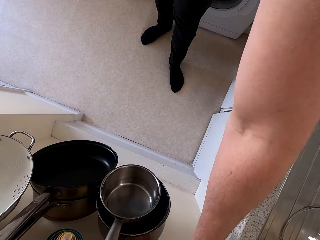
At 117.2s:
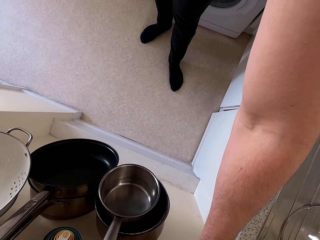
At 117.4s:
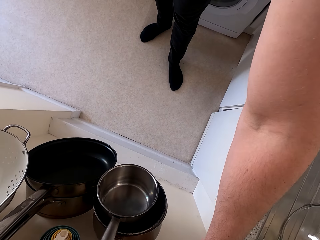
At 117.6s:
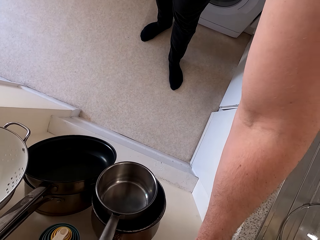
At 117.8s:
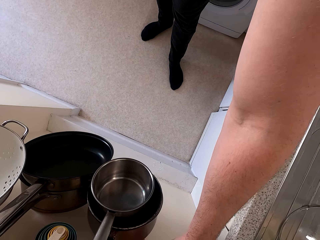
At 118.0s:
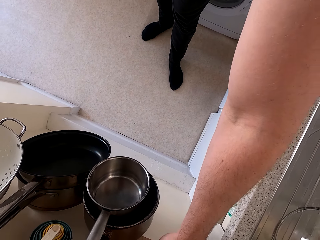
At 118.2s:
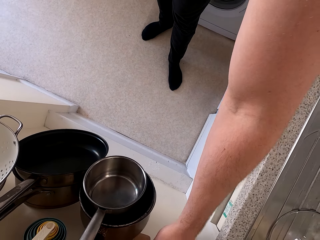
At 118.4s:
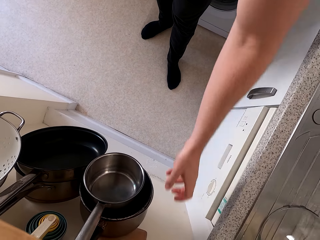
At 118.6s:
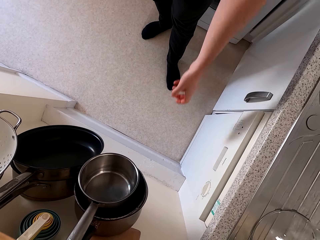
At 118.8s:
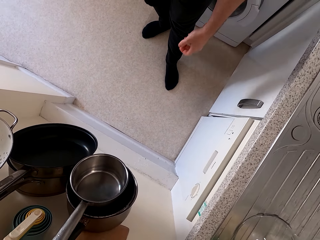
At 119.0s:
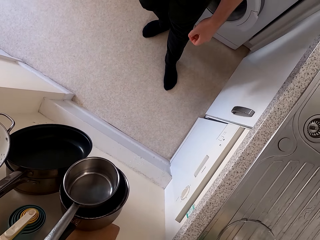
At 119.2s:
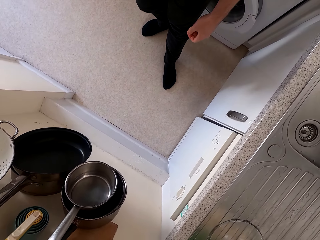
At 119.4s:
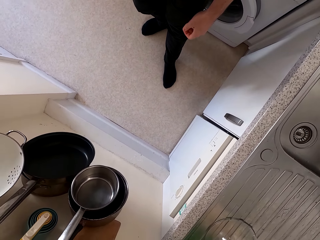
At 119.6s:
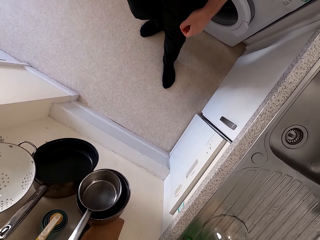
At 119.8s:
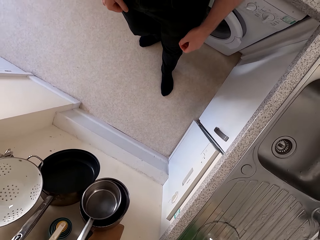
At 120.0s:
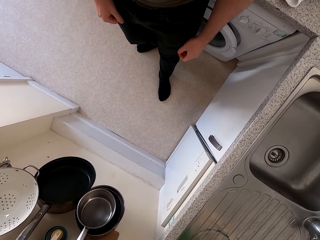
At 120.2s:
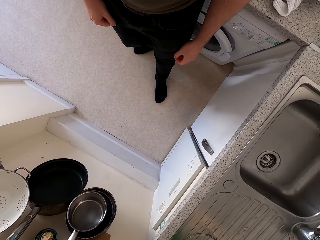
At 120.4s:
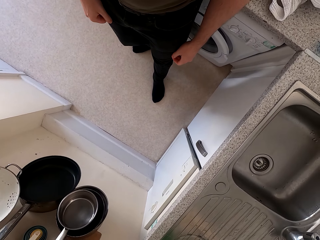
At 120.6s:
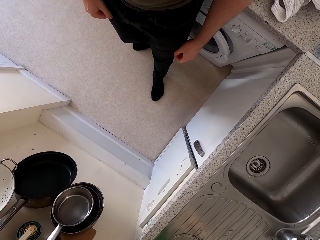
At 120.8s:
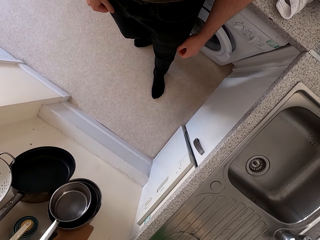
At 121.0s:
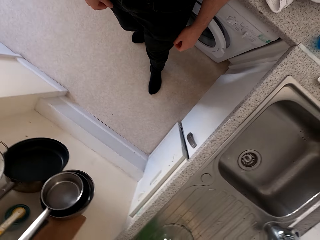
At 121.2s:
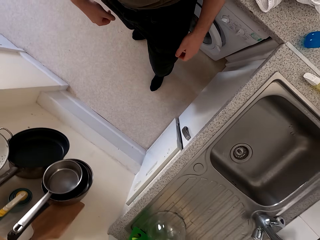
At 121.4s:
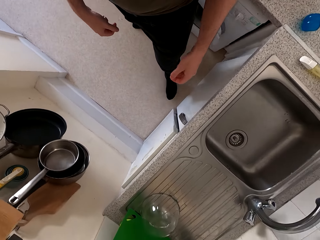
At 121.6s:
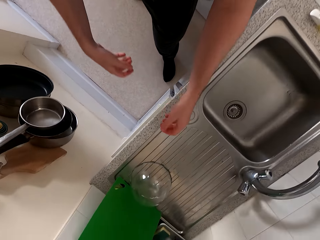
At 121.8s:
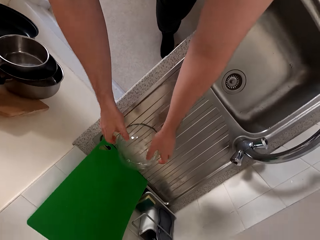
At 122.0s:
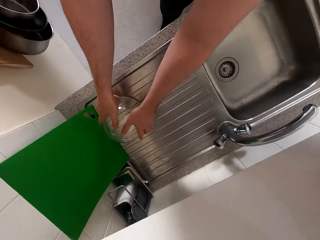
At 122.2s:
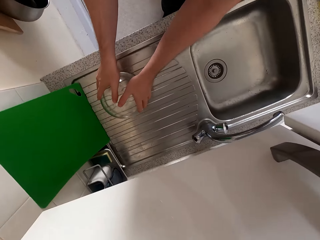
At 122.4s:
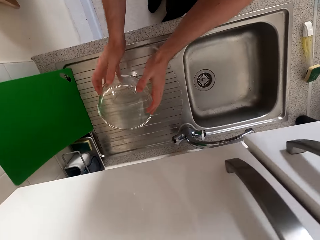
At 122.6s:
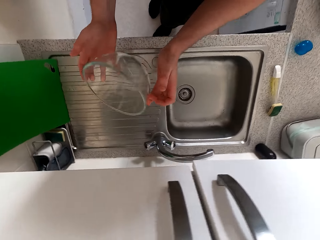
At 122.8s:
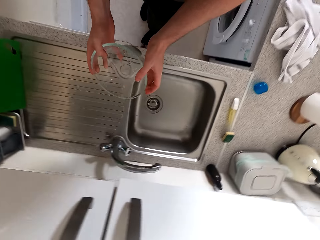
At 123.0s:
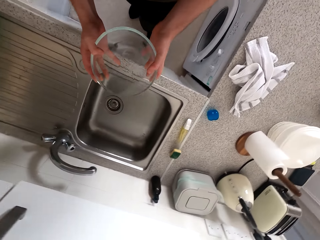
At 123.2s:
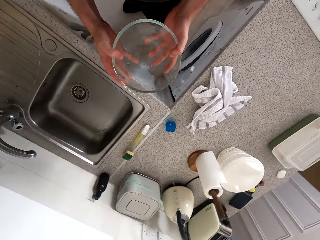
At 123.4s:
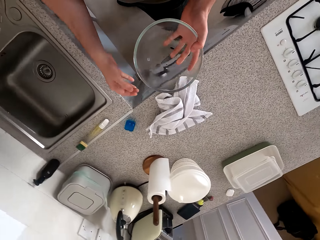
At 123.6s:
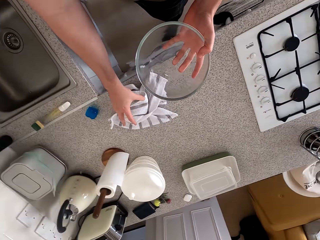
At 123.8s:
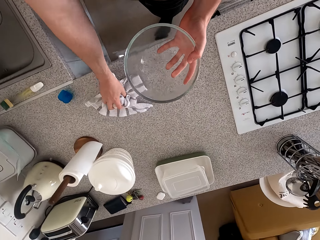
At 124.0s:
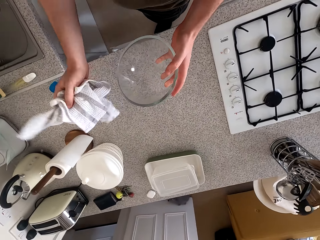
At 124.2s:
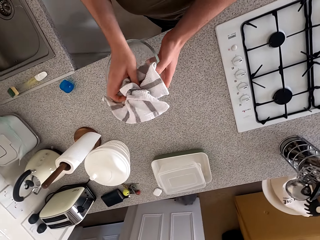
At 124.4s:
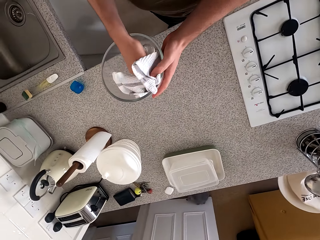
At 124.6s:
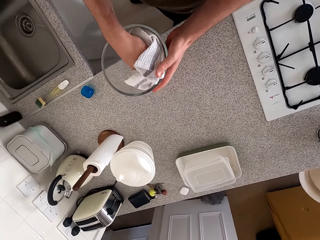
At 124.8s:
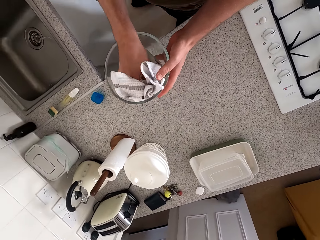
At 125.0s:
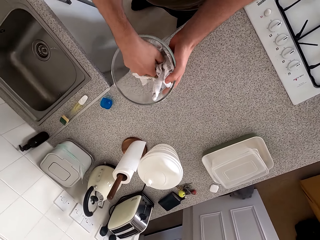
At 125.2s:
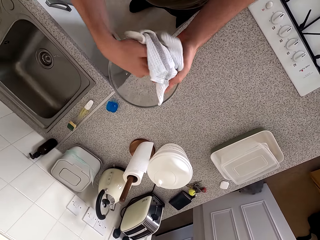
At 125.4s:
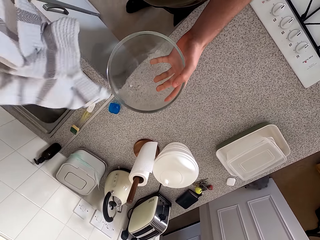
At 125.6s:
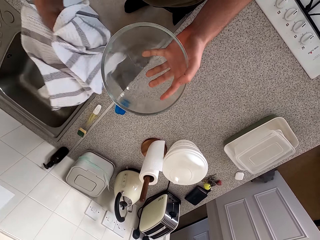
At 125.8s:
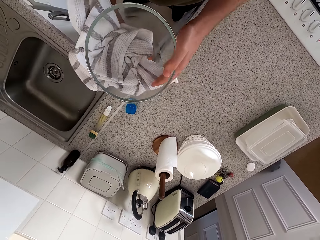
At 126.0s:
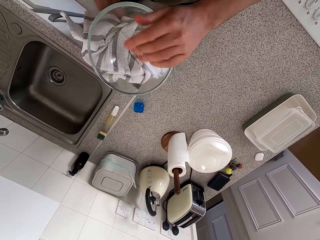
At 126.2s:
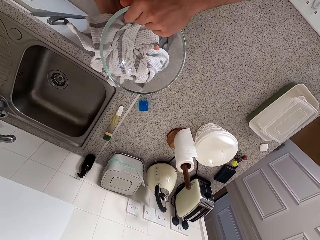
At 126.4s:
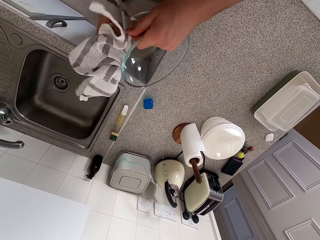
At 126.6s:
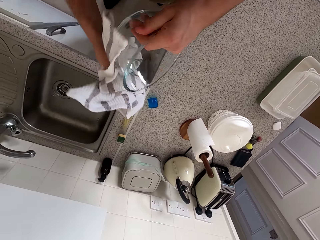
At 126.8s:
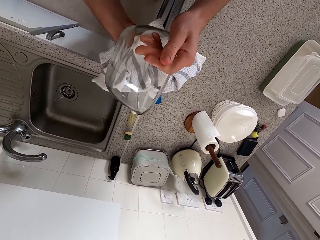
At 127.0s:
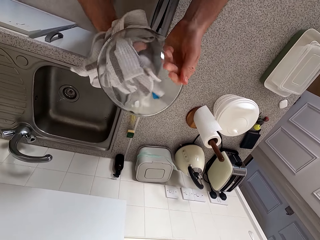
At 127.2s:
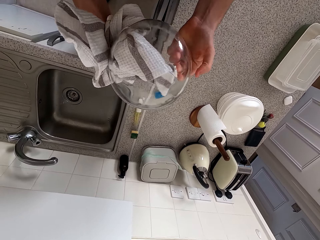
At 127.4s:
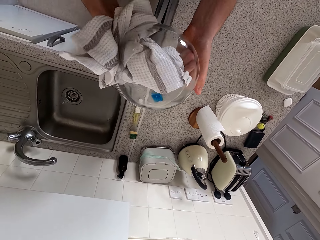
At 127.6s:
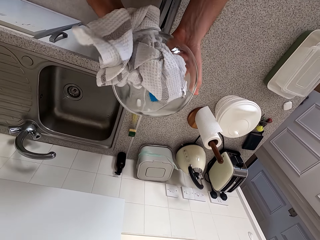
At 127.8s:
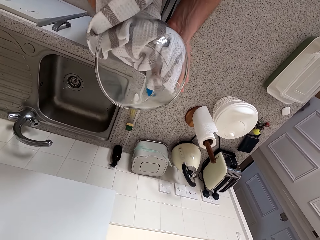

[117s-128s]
The camera wearer moves the hand to something. They stand. They pick up a bowl from the sink. They pick up the towel from the kitchen counter. They wipe the bowl with the towel.

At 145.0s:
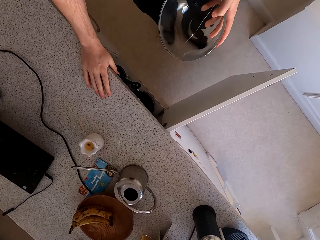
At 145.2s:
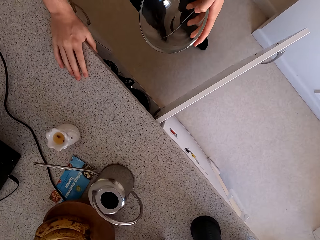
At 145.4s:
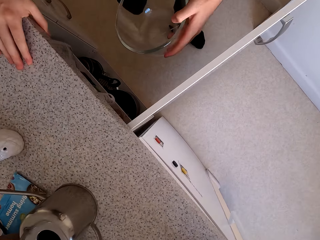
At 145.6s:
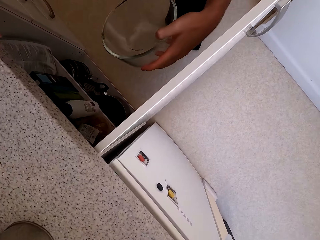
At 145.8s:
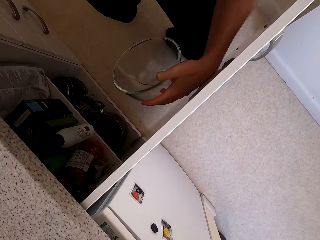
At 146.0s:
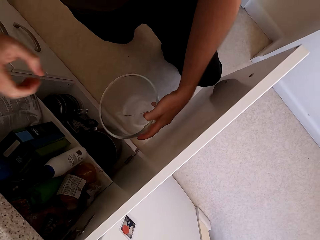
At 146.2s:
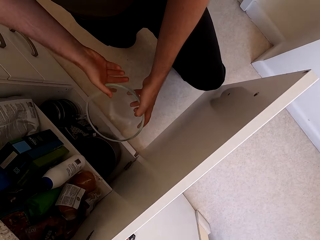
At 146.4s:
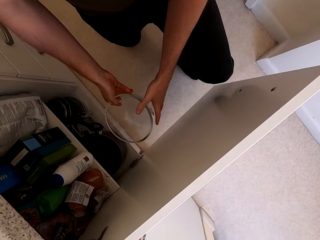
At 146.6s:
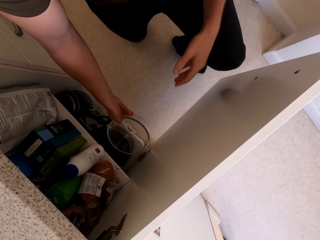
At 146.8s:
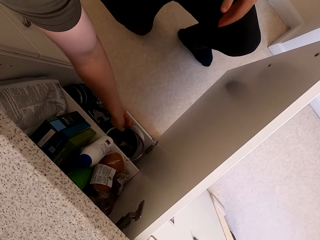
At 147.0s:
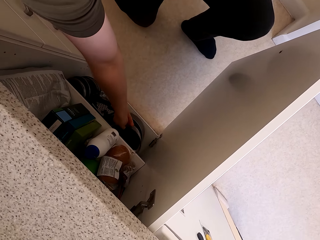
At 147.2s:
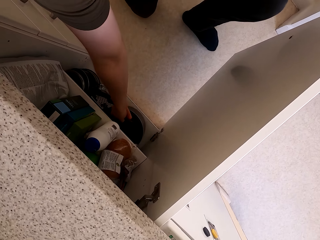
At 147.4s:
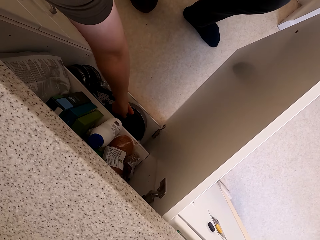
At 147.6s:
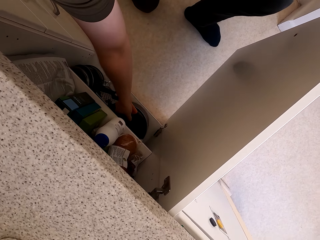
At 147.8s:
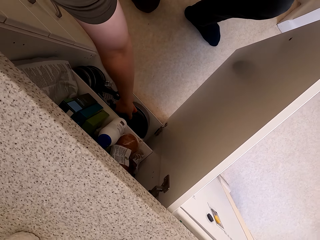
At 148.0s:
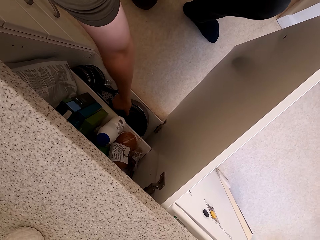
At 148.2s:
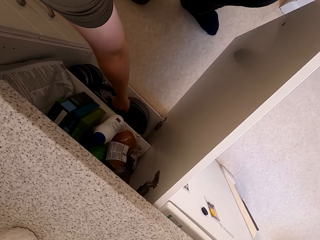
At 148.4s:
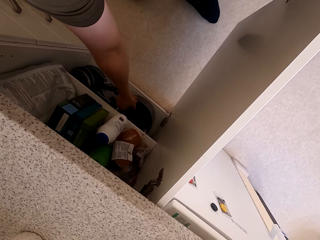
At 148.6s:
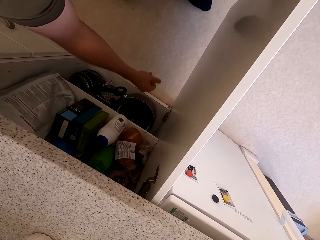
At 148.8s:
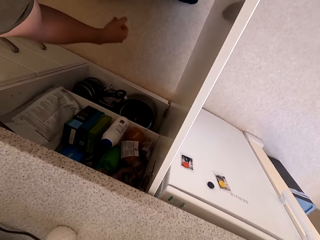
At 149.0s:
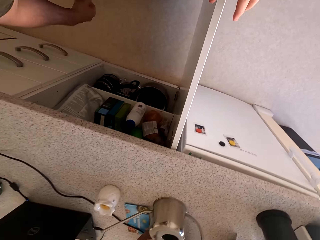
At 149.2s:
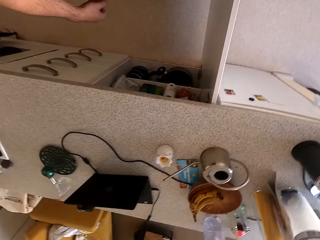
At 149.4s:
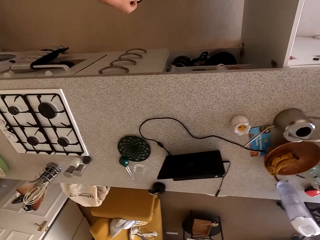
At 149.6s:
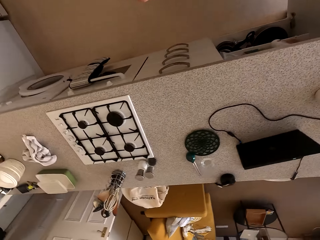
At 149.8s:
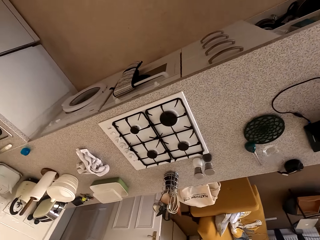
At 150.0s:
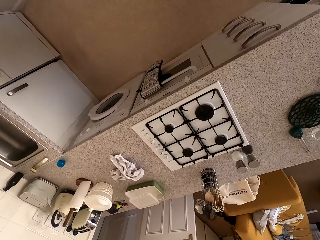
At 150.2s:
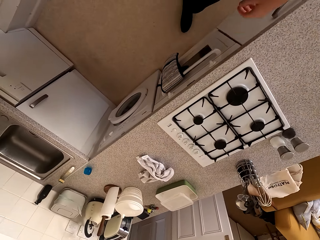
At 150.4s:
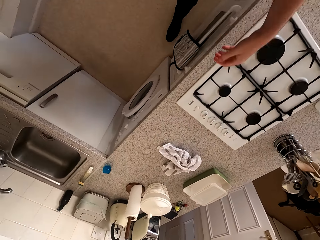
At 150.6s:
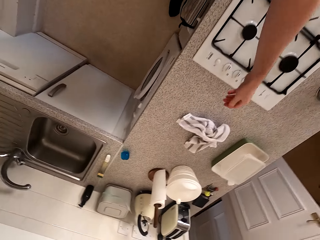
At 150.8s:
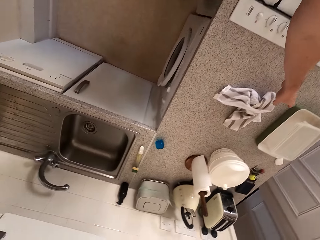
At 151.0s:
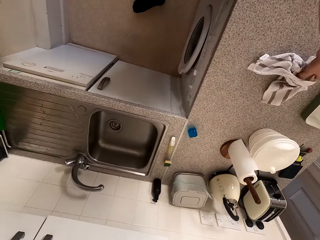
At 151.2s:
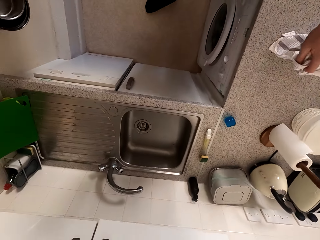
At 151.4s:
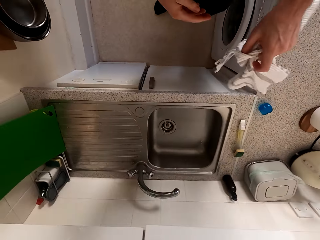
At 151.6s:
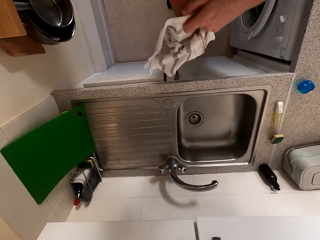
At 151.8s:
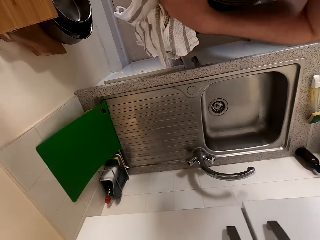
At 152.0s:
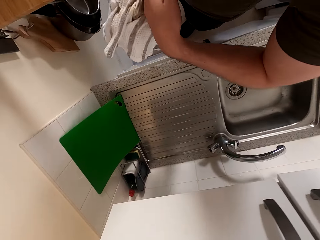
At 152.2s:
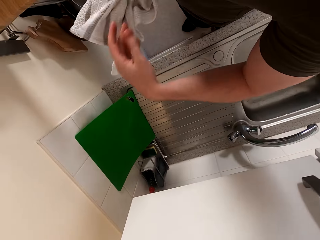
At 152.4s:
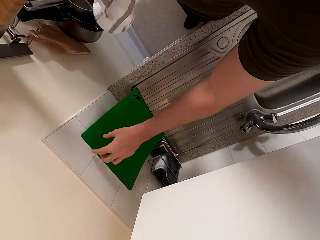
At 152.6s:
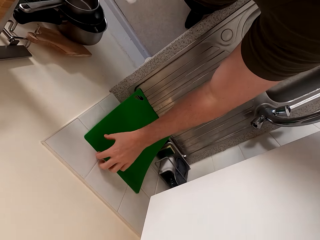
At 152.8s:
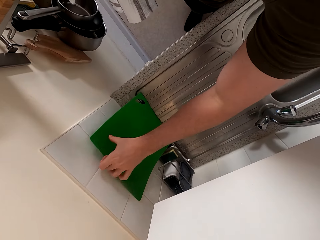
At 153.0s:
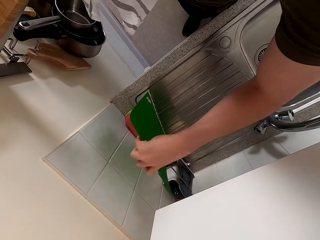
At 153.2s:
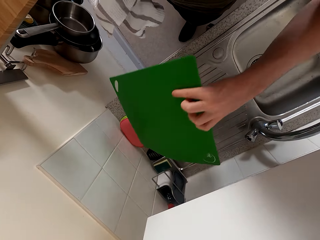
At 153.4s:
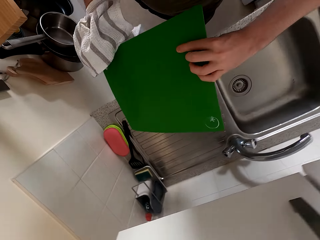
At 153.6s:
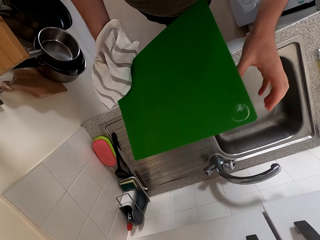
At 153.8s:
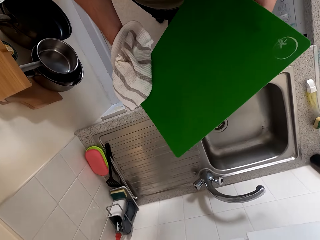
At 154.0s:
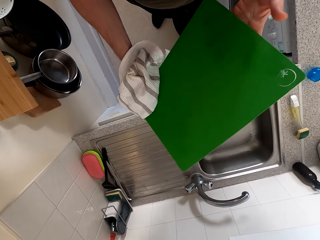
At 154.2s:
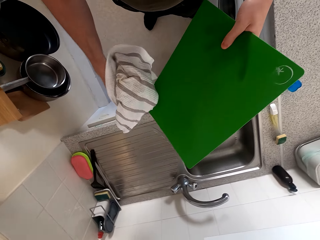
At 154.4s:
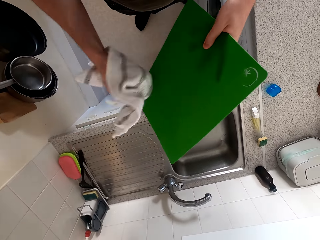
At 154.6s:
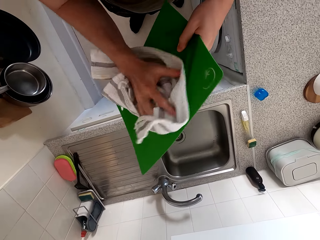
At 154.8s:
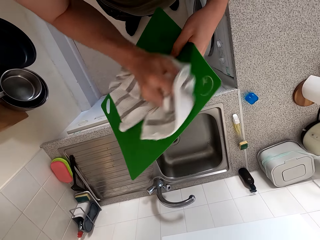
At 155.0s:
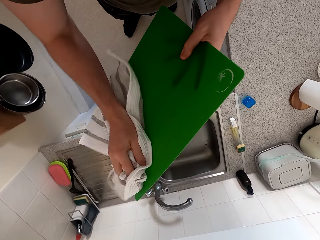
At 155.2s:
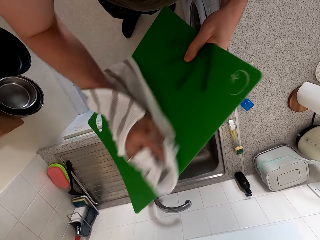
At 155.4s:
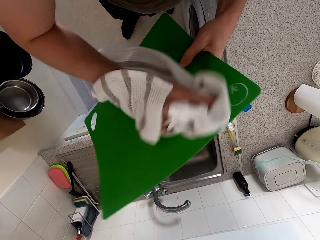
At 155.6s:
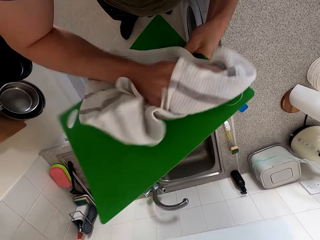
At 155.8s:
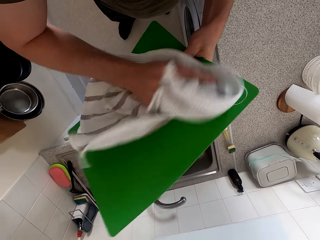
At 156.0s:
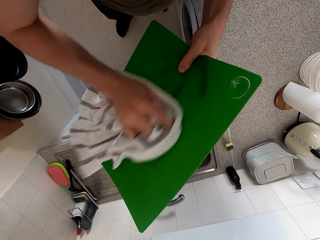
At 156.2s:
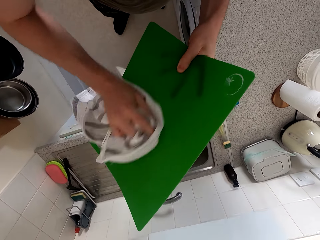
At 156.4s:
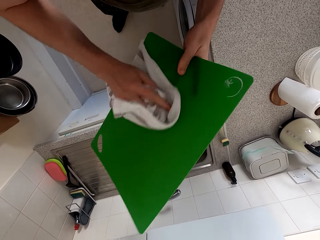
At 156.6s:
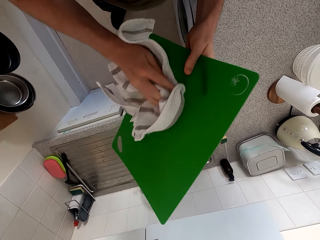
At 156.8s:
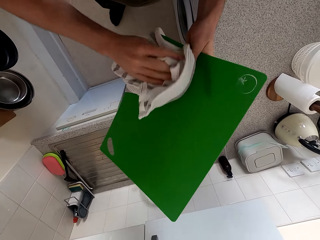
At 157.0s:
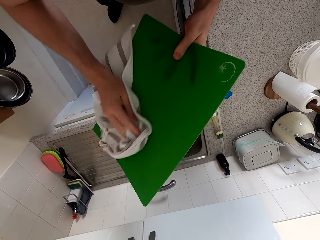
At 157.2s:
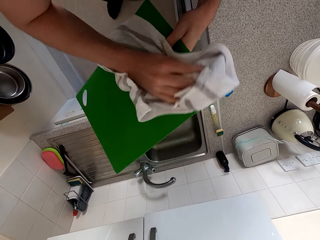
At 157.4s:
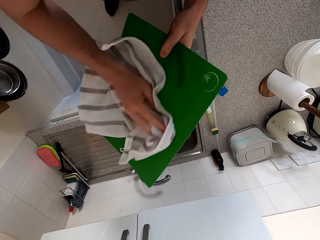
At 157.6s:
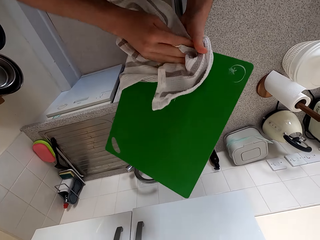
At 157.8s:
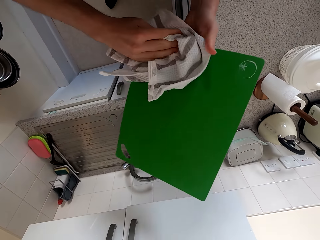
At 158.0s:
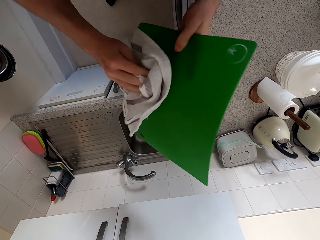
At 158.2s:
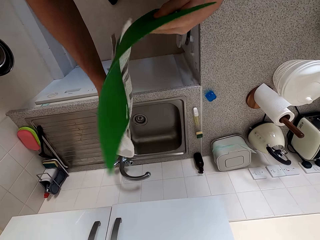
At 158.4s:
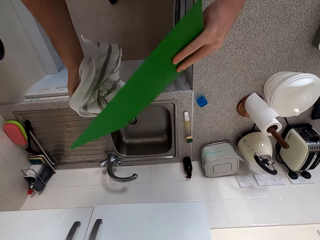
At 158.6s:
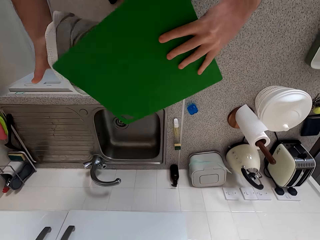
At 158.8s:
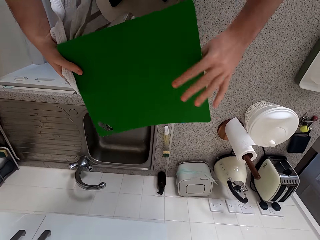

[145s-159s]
The camera wearer moves his hands. He gets on his knee. He puts the bowl in the cabinet. He stands up and walks around the kitchen. He picks up the towel from the kitchen counter. He picks up a chopping board. He wipes the chopping board with the towel.
